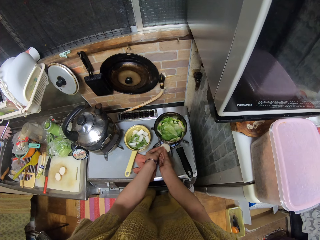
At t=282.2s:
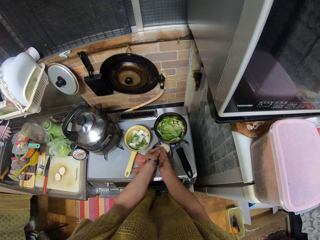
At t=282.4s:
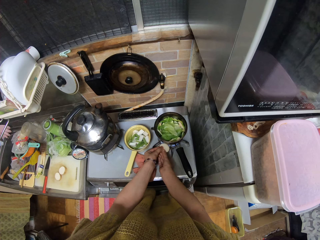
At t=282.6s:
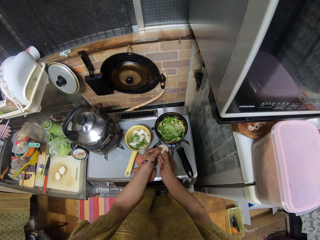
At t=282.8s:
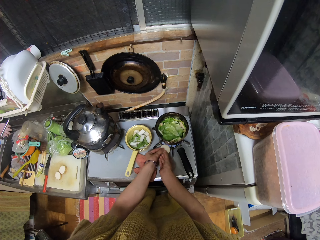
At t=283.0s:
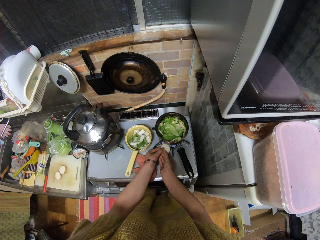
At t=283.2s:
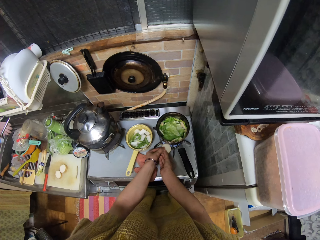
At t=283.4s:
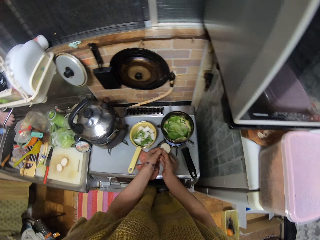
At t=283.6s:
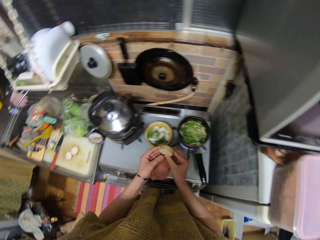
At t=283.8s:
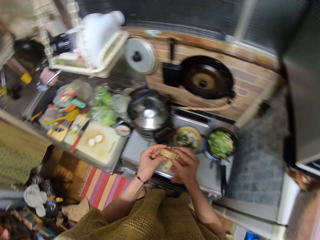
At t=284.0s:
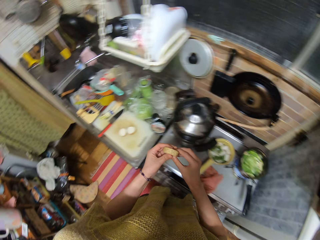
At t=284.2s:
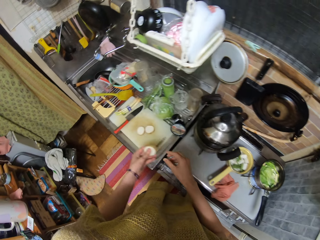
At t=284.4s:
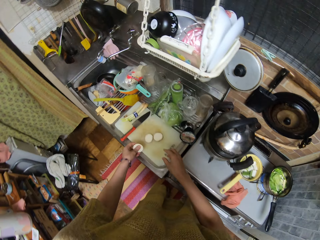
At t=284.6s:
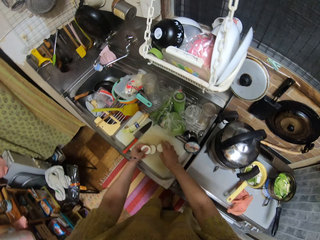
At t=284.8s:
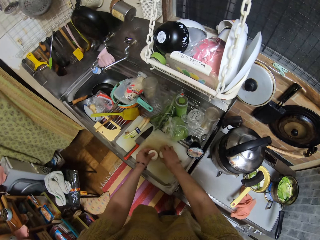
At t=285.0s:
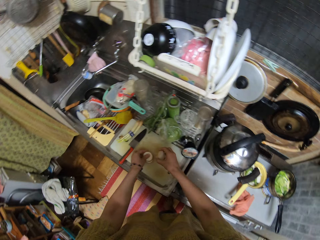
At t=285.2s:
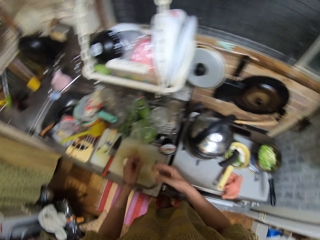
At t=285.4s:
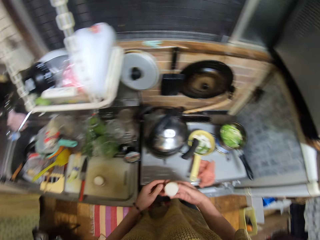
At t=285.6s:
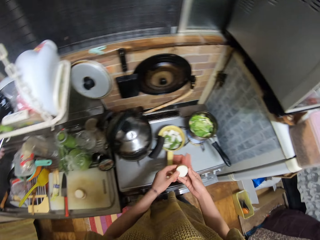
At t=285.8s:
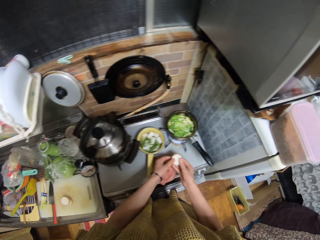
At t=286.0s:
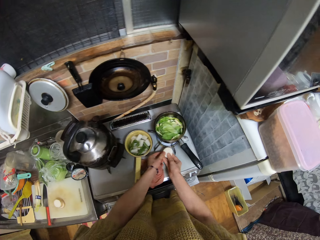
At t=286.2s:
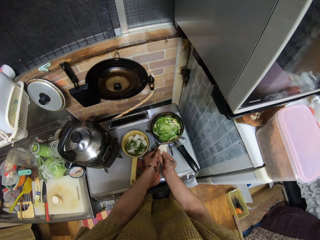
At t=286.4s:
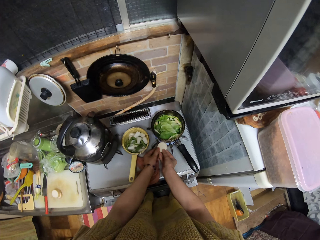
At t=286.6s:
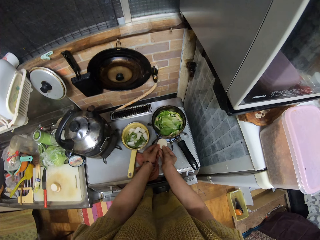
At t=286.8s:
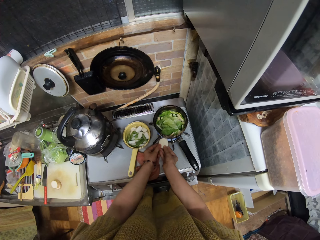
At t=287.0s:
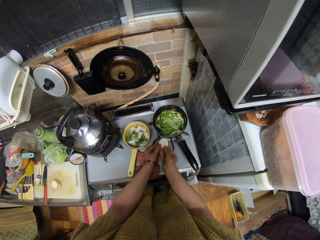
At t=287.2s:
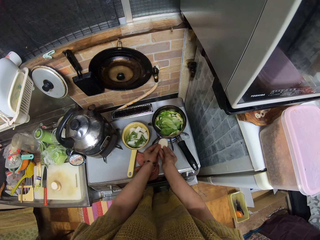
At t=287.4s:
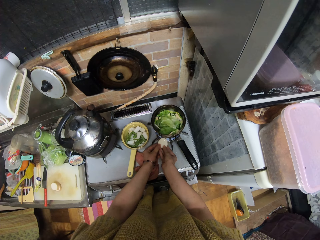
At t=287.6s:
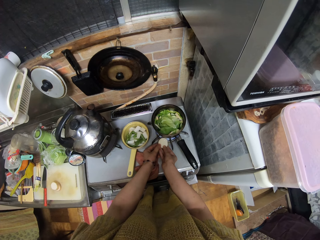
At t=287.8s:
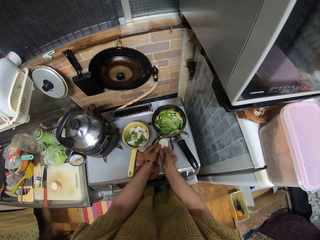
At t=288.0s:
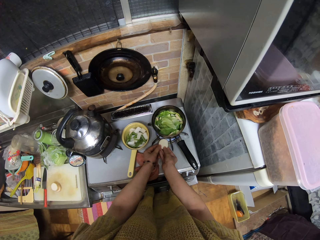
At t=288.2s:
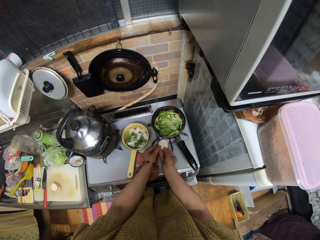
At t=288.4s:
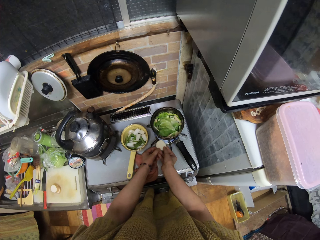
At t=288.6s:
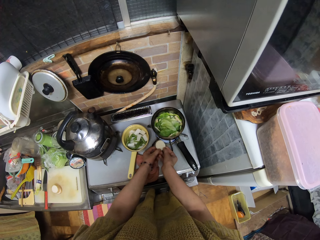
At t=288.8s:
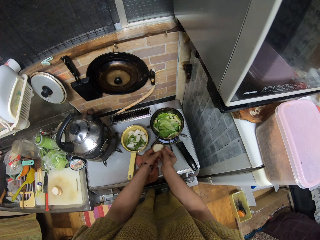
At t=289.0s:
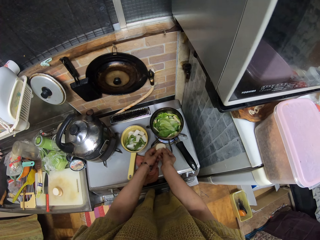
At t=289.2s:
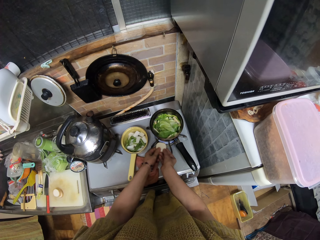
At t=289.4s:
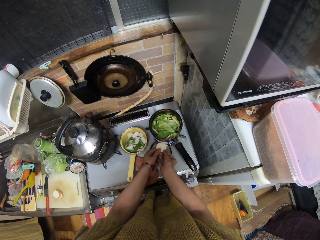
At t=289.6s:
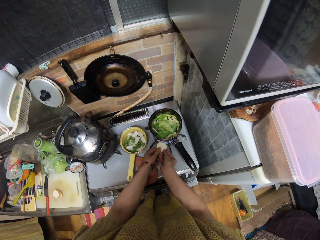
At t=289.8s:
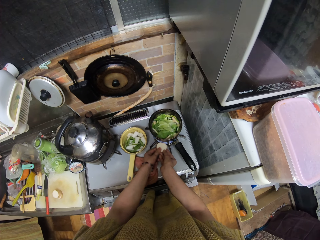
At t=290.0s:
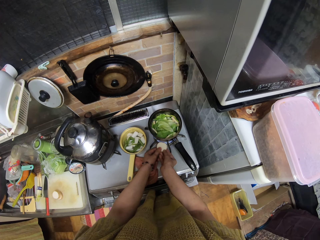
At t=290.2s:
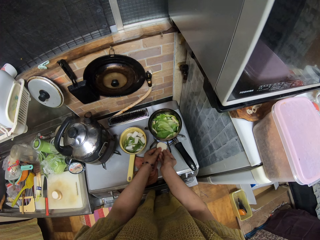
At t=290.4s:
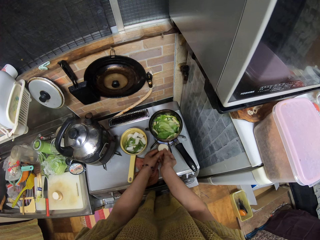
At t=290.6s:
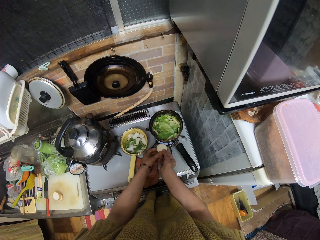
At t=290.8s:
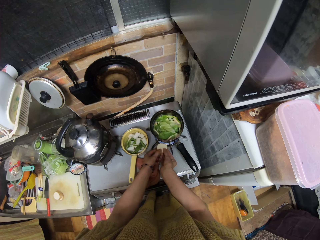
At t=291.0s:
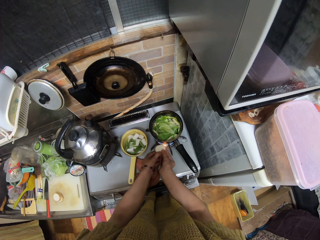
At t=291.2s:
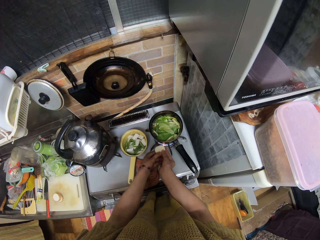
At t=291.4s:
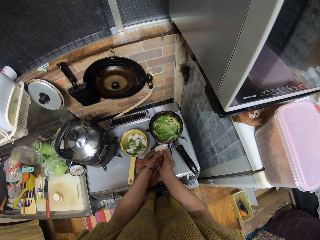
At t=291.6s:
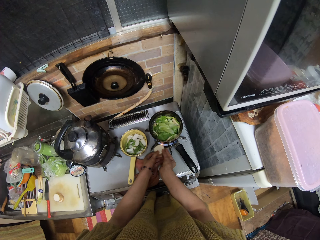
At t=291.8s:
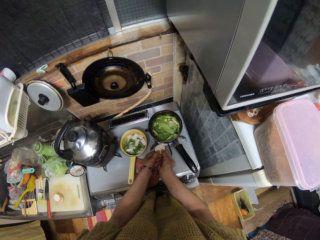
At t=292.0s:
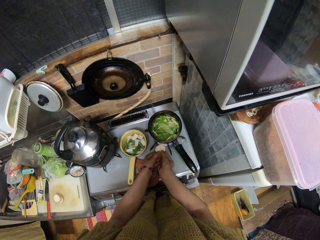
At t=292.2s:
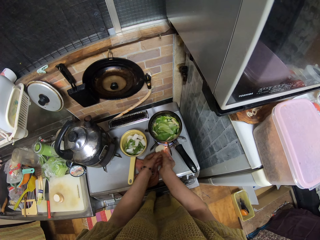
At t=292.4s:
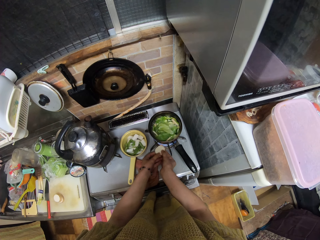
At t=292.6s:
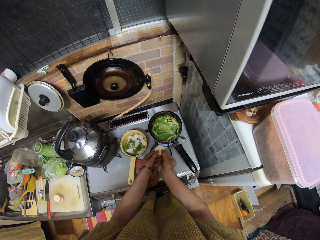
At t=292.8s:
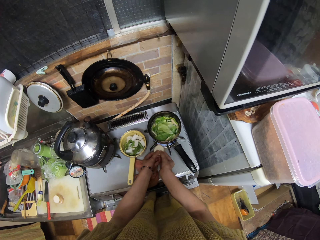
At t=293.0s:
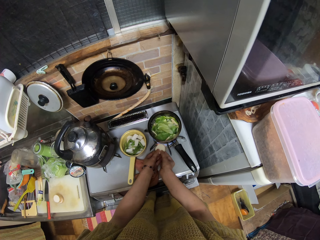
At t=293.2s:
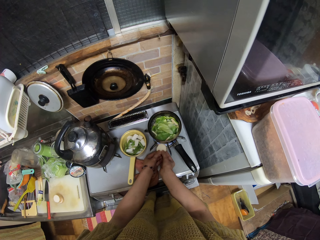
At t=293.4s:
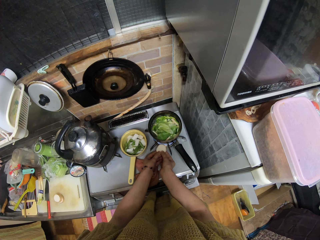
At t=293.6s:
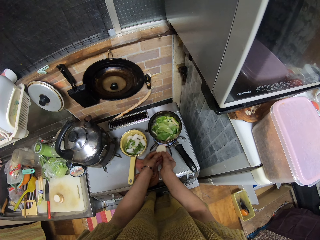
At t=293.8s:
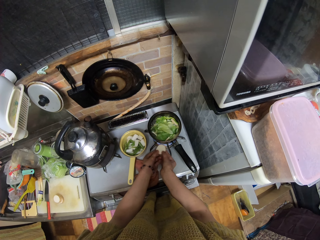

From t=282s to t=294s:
The camera wearer burns something with a gas cooker. They drop the potato slice. They pick another potato. They burn the potato with the gas cooker.

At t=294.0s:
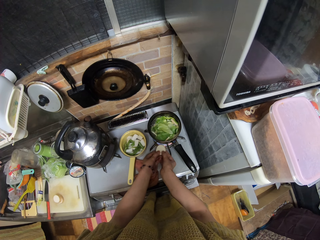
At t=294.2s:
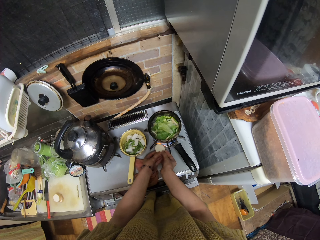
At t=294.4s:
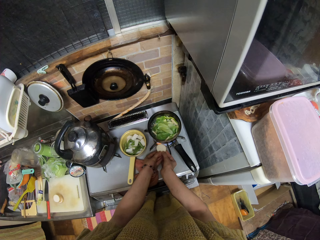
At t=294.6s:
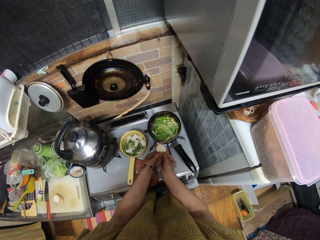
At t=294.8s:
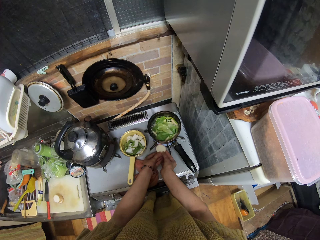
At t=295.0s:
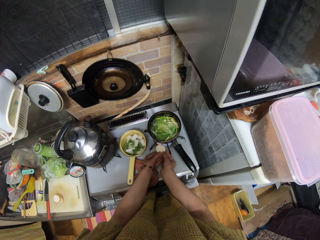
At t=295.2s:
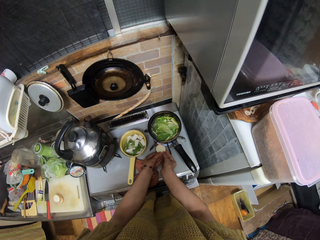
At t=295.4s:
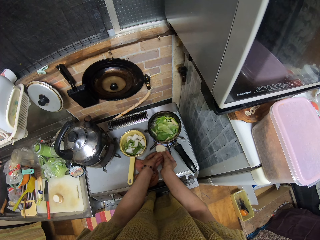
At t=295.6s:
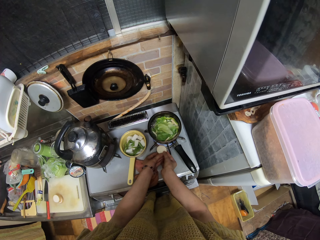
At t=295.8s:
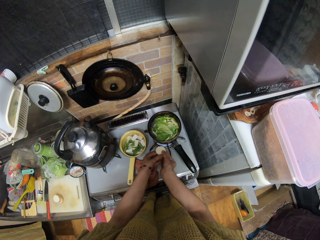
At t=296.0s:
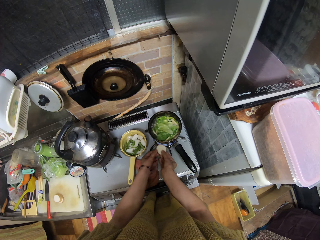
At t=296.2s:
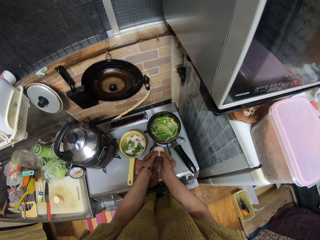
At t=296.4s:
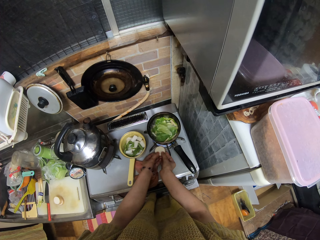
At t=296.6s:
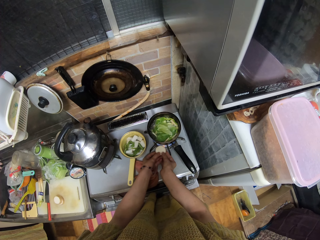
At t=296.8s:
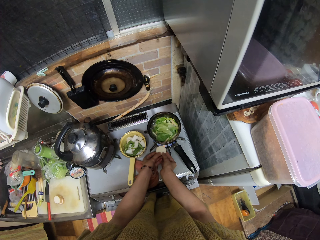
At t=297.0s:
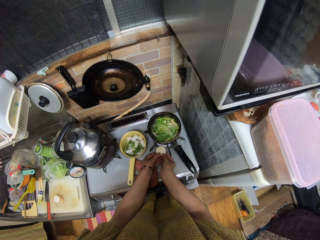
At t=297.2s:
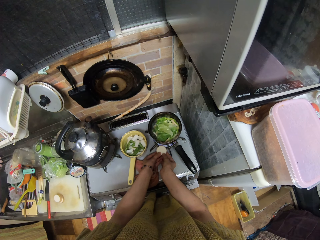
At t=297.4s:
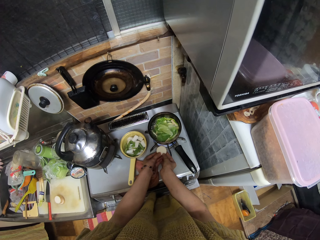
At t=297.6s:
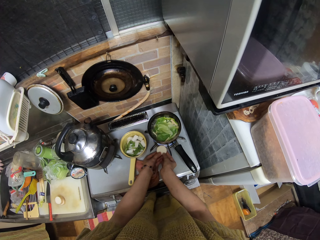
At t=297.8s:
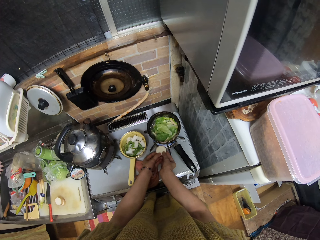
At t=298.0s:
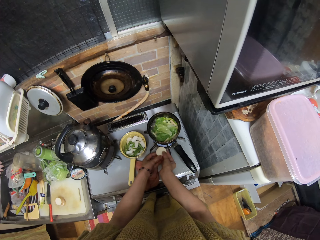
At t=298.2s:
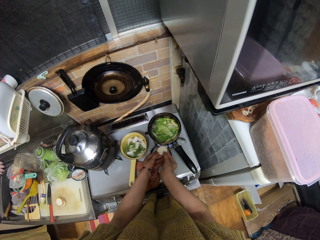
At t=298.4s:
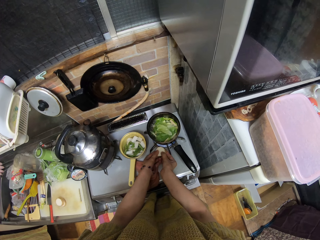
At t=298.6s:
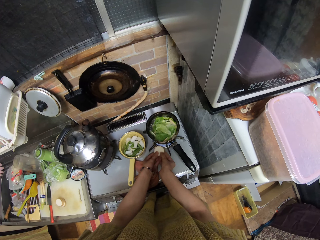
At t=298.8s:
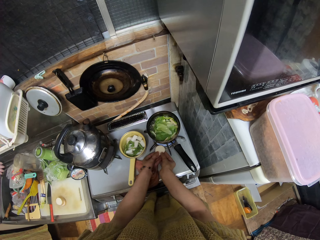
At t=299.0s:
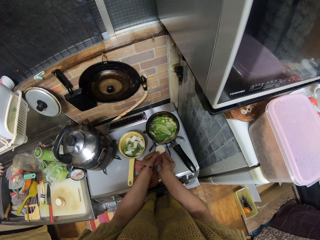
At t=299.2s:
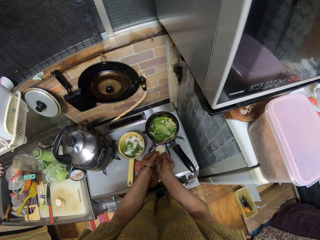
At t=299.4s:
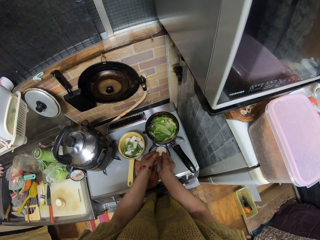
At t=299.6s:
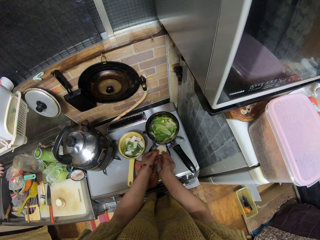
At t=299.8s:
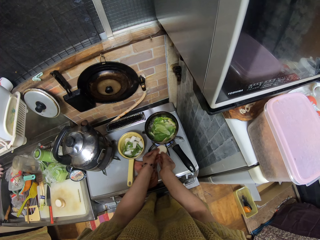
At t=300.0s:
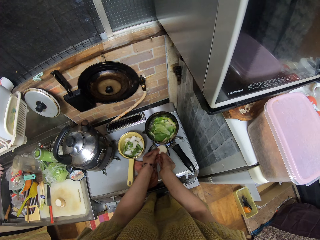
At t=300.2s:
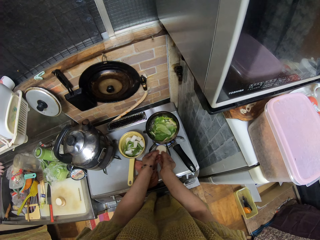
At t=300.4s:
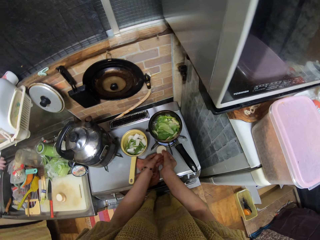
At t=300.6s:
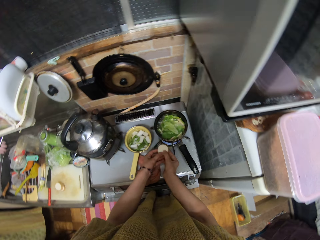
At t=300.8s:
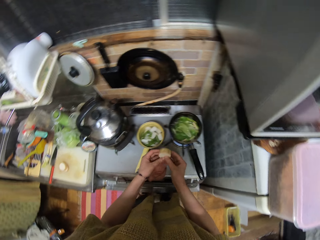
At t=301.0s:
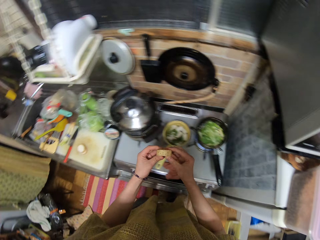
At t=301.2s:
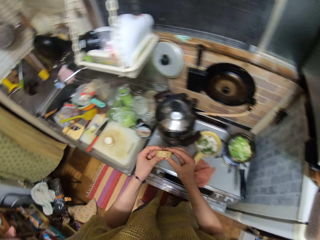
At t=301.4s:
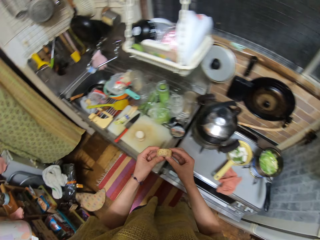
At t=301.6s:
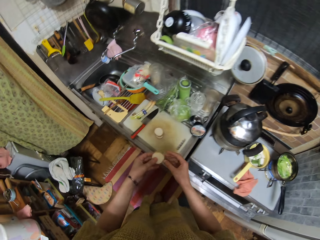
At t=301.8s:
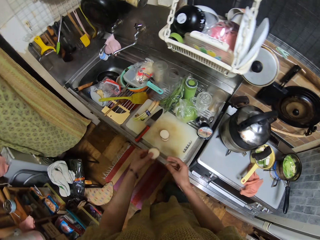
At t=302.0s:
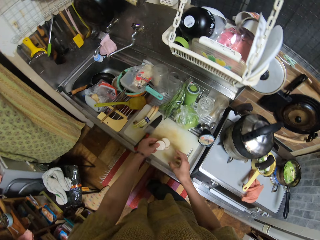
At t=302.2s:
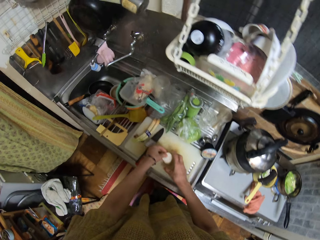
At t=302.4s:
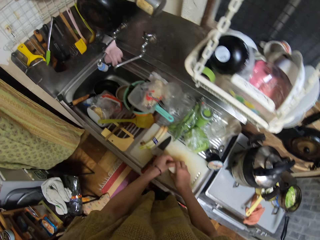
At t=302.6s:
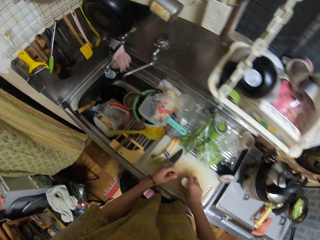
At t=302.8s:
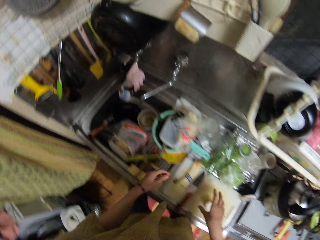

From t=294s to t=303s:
The camera wearer stares on something. They drop the potato on the kitchen top.
